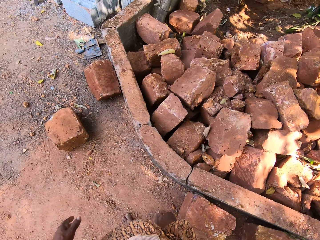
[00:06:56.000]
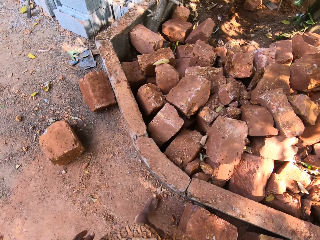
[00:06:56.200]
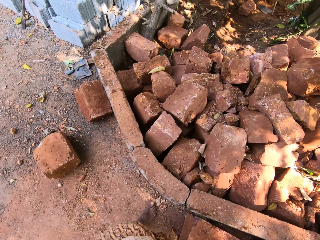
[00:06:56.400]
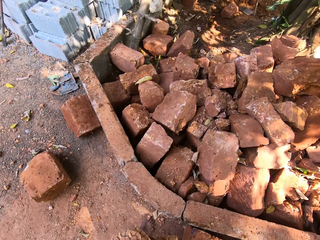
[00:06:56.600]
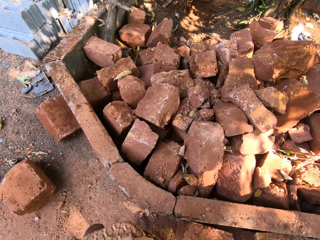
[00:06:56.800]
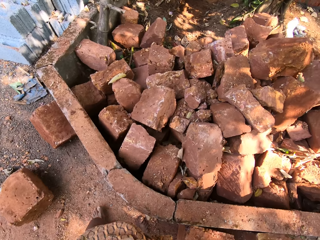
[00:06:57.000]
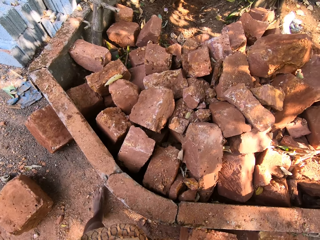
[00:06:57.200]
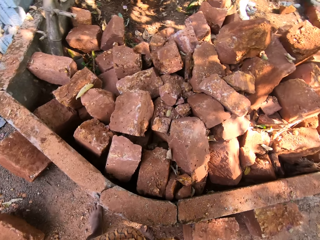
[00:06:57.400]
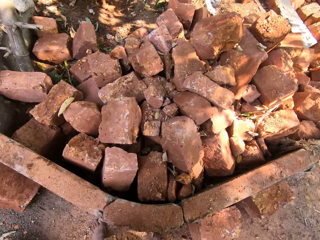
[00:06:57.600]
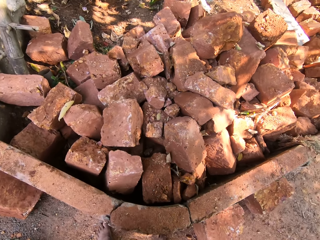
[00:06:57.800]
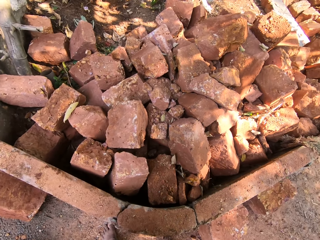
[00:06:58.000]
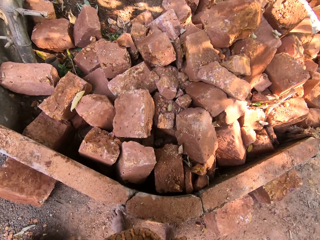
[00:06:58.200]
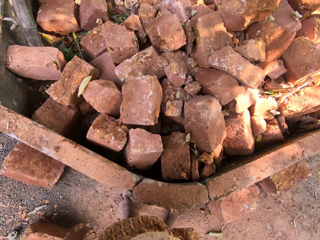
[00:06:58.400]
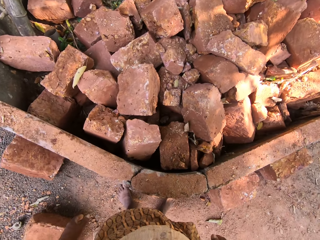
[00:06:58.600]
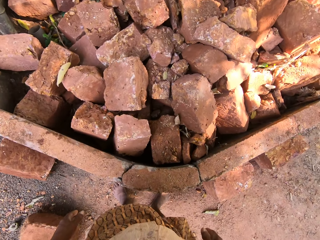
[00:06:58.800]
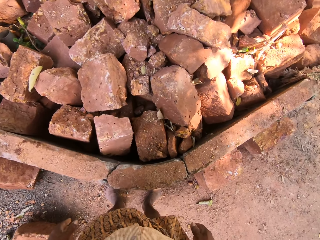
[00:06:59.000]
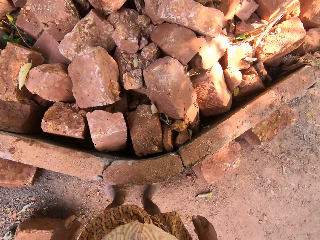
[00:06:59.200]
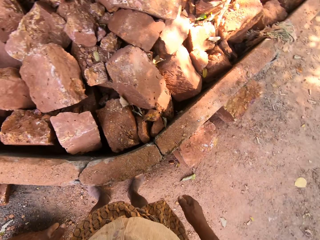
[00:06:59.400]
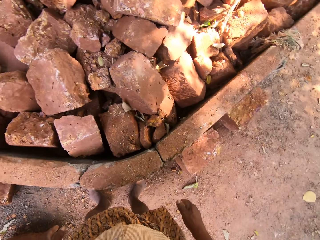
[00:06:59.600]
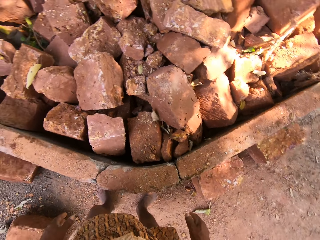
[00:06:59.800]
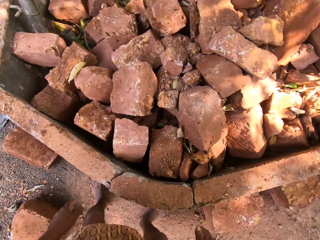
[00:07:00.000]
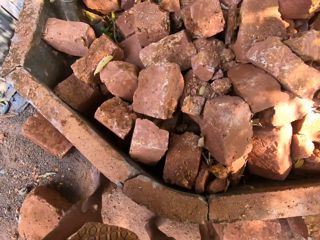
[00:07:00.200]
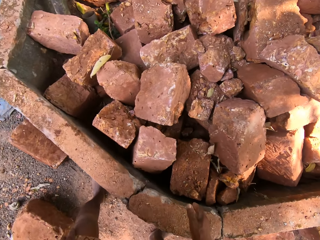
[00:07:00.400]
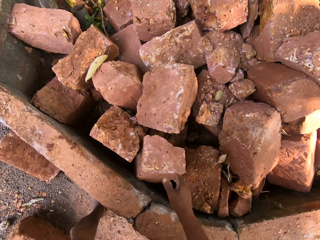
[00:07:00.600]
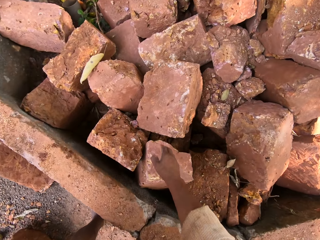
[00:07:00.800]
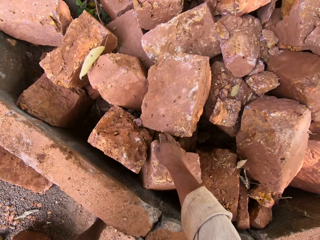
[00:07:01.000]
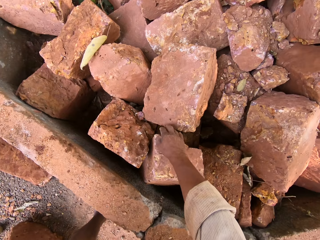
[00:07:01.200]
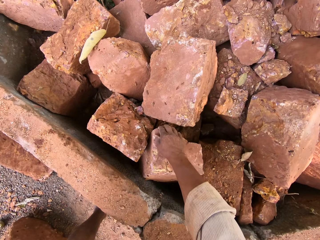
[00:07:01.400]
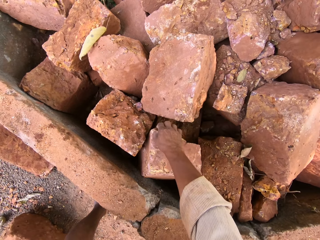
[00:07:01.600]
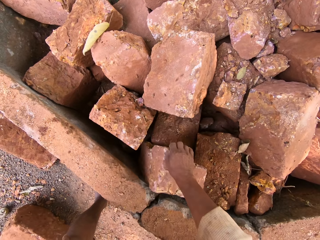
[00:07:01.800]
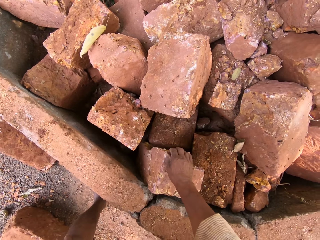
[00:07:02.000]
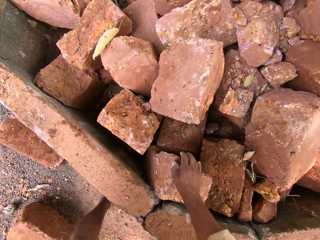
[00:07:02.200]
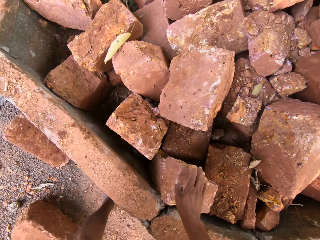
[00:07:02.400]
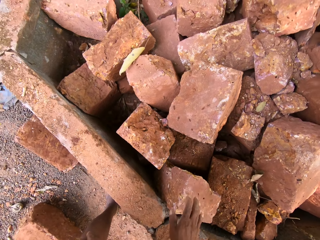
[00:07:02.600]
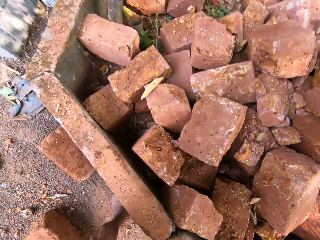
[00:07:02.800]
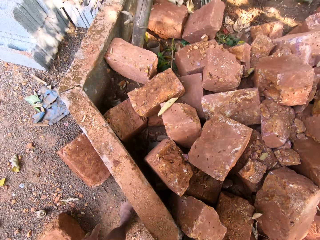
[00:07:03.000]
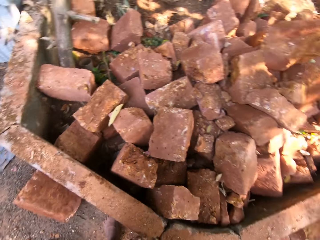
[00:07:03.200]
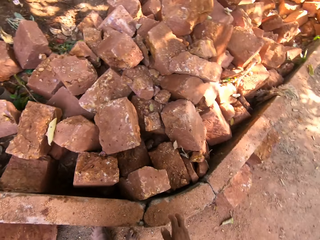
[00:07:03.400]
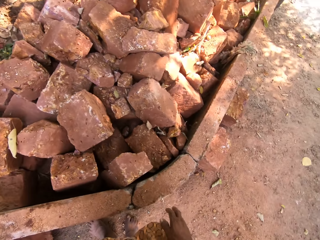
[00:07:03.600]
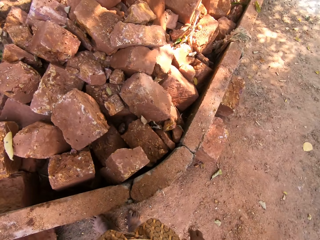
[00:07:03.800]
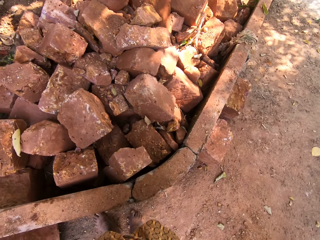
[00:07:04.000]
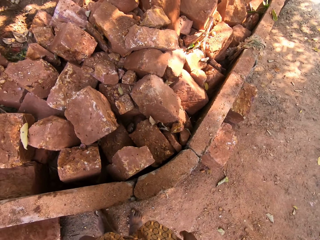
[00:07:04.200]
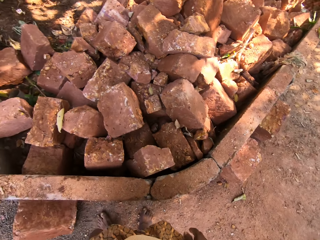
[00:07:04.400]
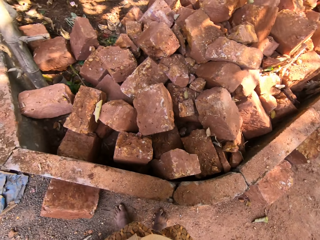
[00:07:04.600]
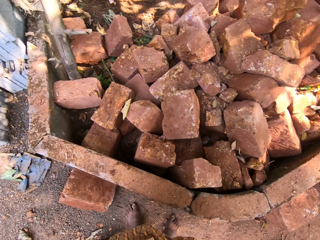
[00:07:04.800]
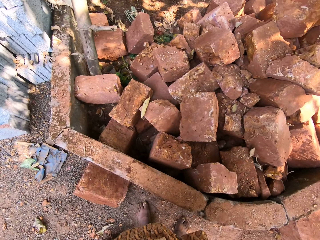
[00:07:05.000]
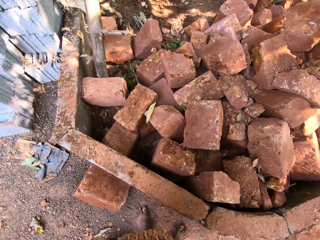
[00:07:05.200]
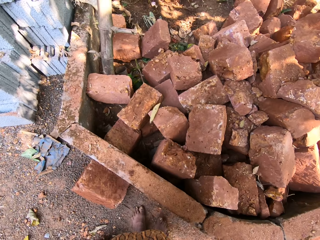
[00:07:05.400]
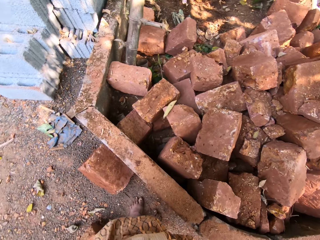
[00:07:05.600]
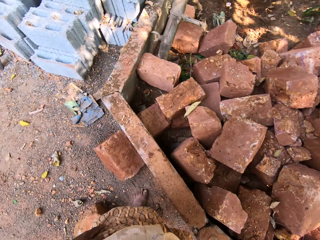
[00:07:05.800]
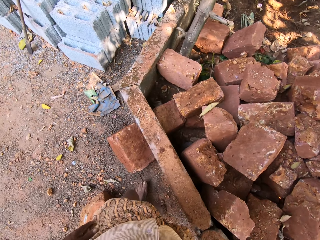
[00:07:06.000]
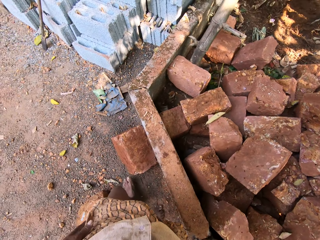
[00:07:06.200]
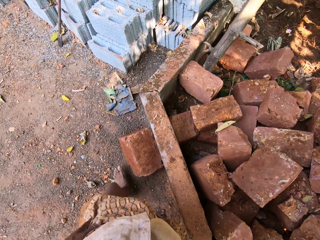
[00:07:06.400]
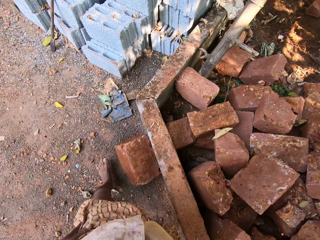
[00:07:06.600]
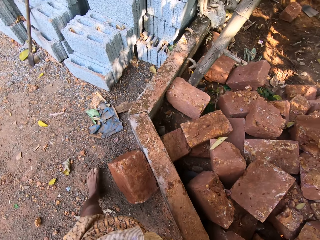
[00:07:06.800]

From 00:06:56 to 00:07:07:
The camera wearer adjusts a stone from the heap of stones on the ground with his right hand. He touches the stone. He converses with a person.

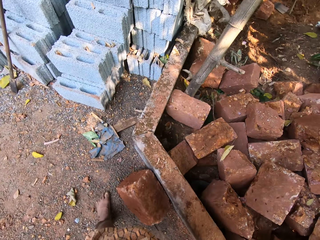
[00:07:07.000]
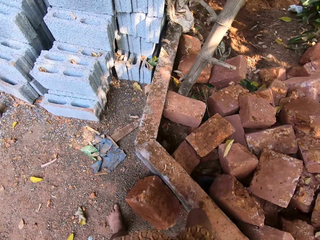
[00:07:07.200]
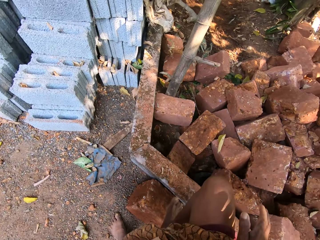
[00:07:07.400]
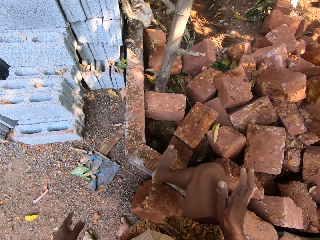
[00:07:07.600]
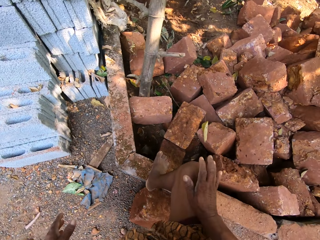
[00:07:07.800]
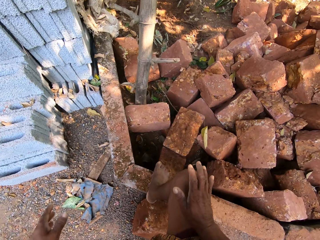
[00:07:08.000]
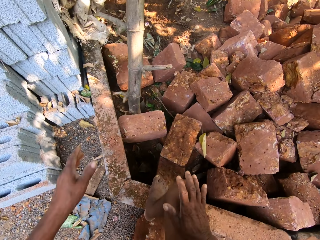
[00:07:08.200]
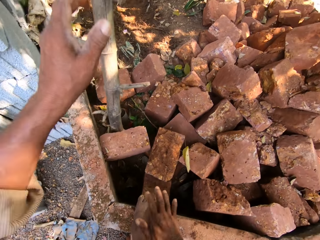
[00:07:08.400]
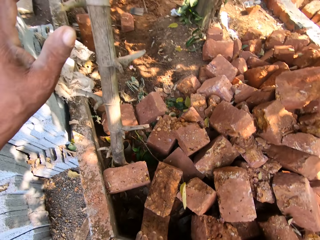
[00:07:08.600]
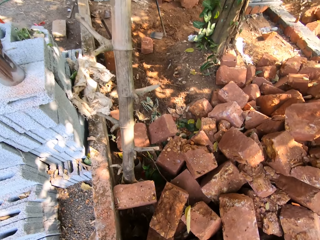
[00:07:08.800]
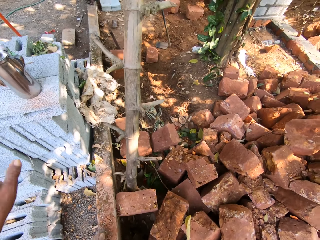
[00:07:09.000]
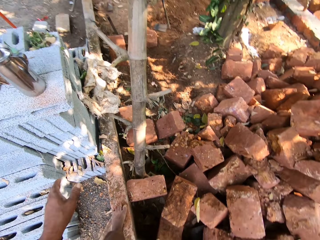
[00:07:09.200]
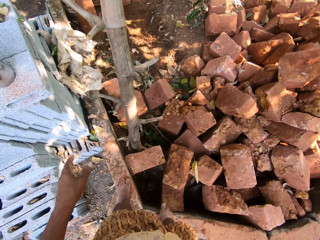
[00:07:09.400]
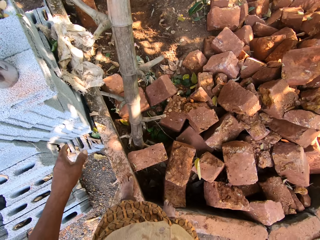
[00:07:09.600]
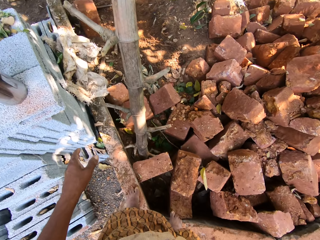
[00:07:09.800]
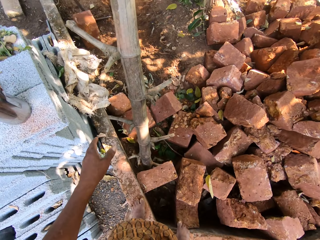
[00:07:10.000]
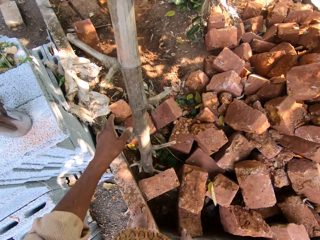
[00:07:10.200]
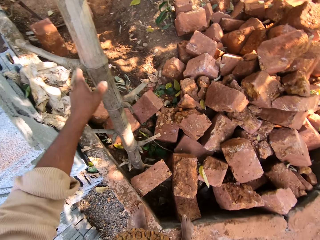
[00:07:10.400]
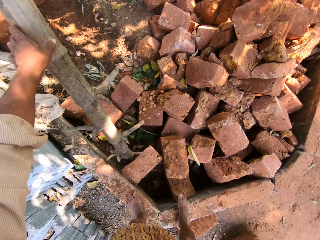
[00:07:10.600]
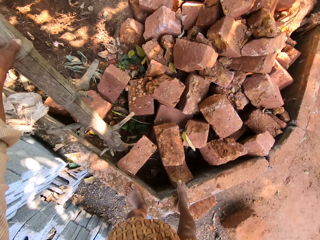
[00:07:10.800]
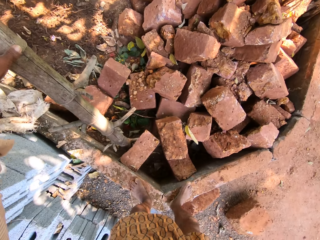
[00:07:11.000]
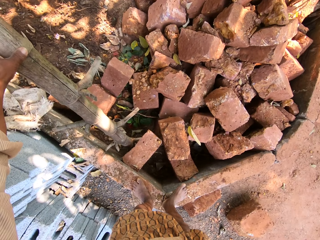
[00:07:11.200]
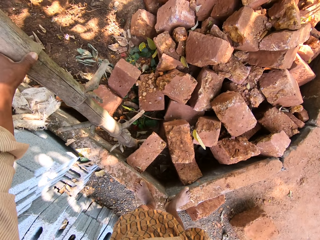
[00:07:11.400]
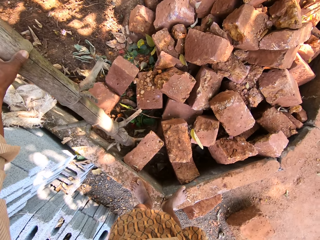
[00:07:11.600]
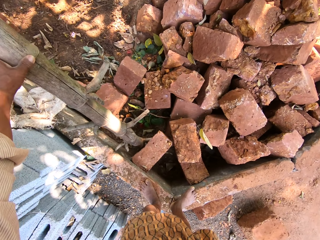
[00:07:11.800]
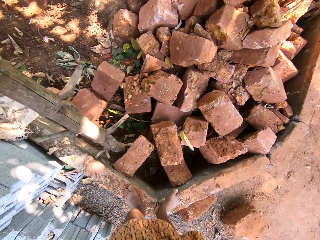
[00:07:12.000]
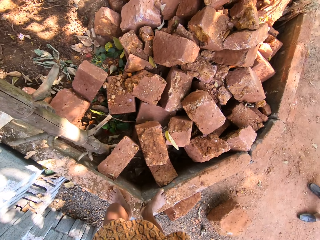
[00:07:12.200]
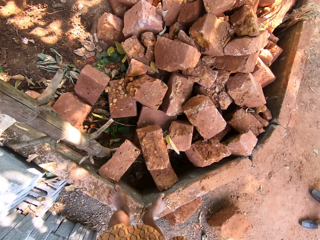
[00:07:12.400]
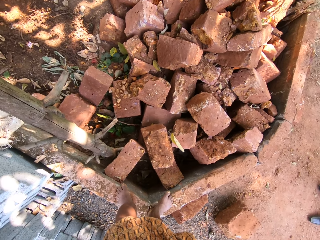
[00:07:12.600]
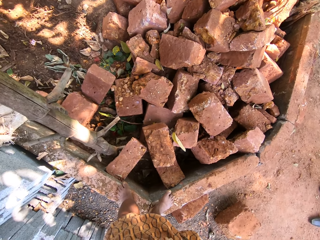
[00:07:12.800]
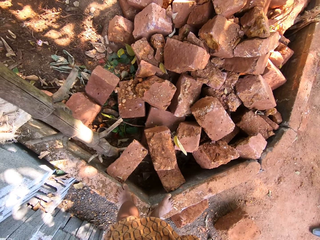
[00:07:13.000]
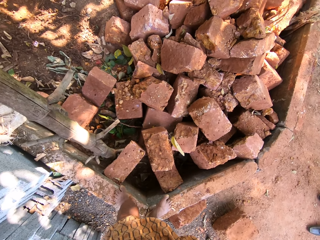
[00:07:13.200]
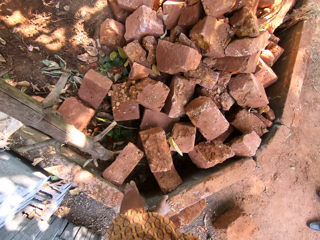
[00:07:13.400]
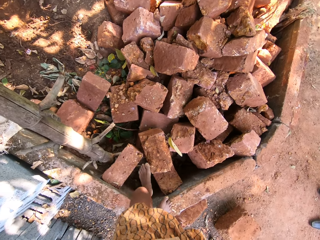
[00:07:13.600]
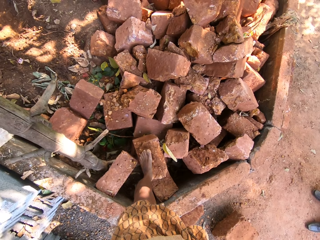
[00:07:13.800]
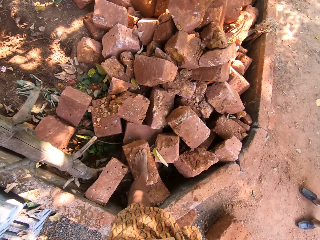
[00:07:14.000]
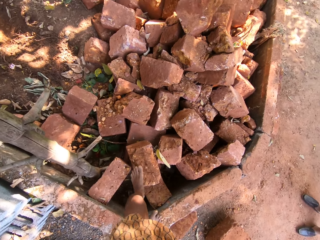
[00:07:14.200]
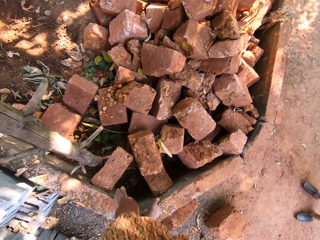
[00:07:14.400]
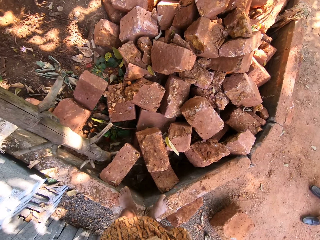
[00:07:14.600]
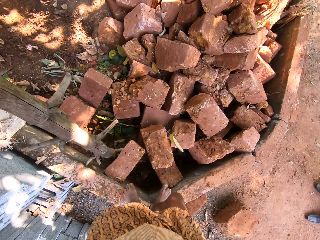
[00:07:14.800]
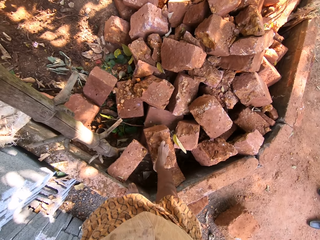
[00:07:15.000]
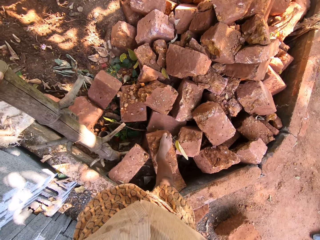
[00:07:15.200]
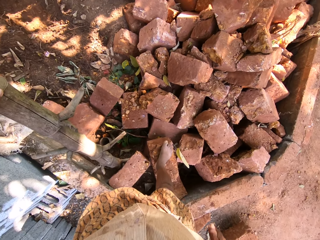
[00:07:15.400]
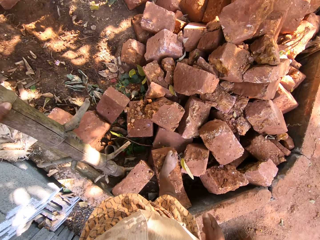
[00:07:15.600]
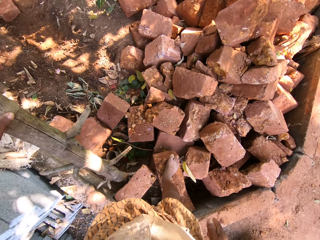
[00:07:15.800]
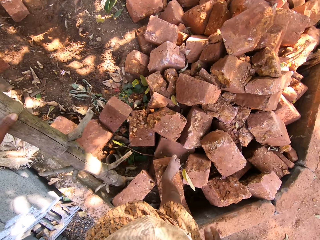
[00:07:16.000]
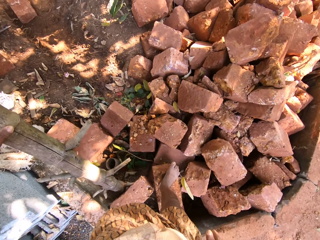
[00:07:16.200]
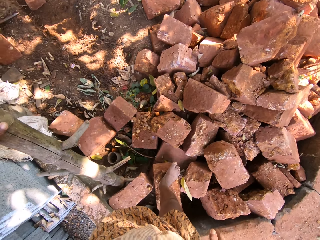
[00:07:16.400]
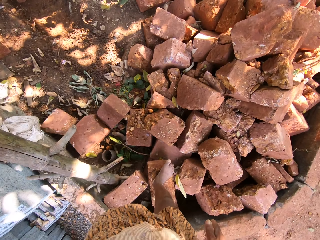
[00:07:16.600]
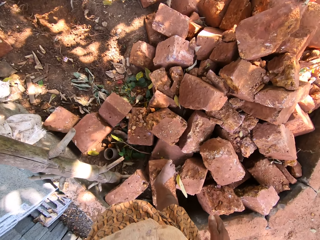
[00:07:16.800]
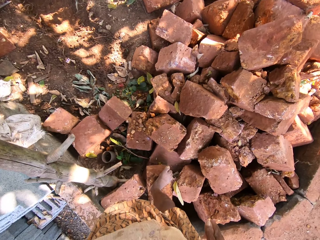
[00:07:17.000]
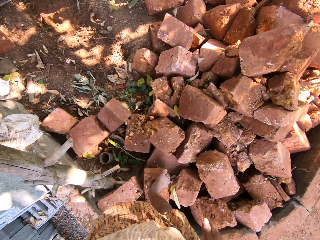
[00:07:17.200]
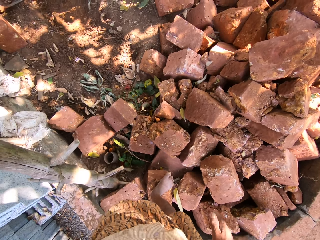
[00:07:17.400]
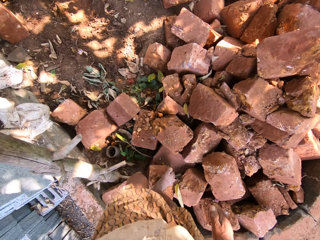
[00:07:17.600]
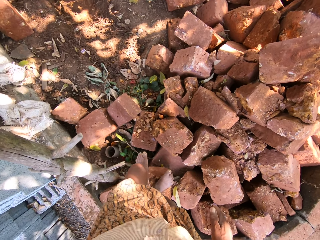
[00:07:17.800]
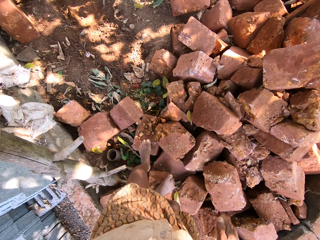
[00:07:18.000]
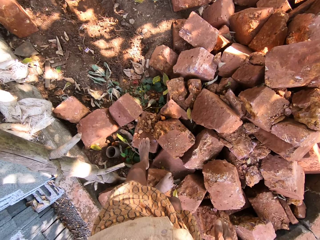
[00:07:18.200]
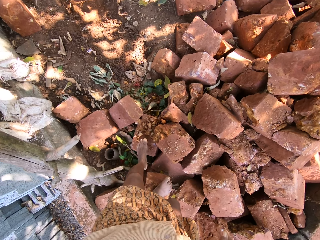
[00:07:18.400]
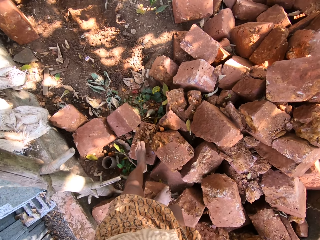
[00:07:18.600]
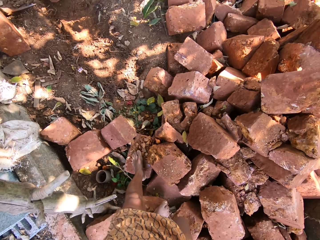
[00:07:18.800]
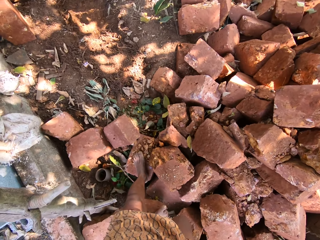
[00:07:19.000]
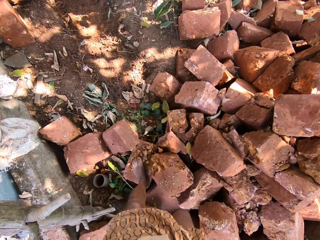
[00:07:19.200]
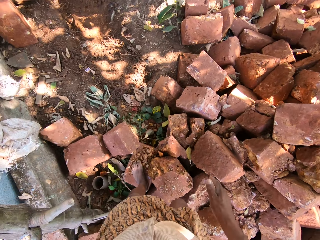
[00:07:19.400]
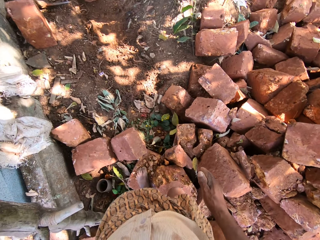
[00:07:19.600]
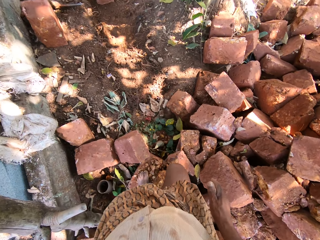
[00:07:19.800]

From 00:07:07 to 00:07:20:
The camera wearer raises his right leg on the brick. He raises his left leg on the brick. He holds a bamboo stick with his left hand. He touches a stem. He converses with a person. The camera wearer places his left leg on a stone from the heap of stones on the ground. He removes his left leg from the stone. He places his right leg on the stone from the heap of stones on the ground. He places his left leg on a stone from the heap of stones on the ground.
